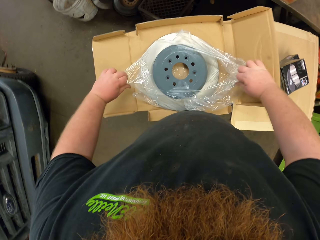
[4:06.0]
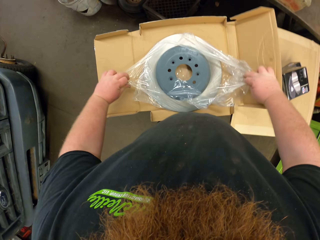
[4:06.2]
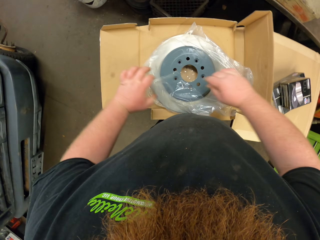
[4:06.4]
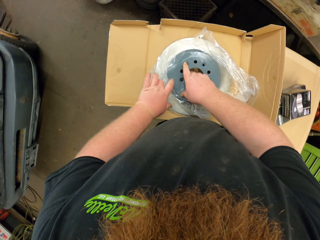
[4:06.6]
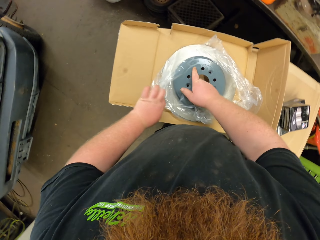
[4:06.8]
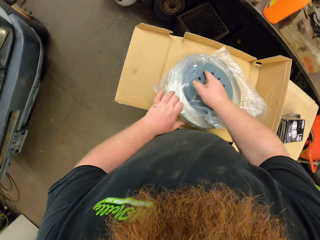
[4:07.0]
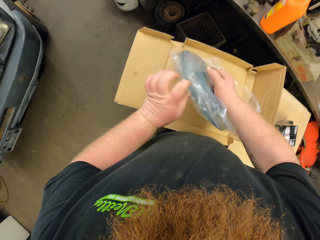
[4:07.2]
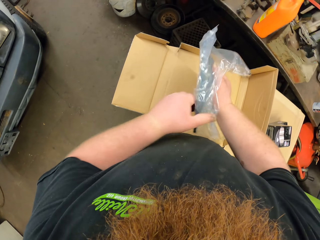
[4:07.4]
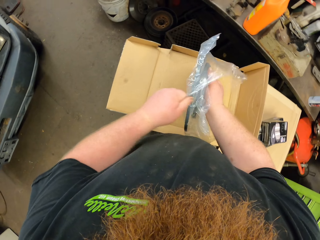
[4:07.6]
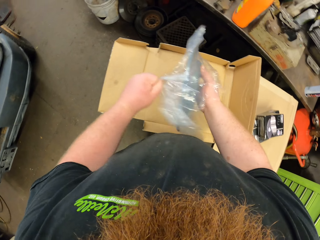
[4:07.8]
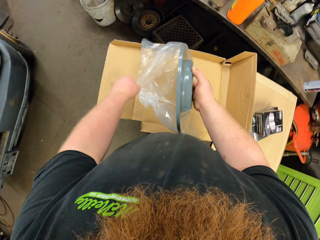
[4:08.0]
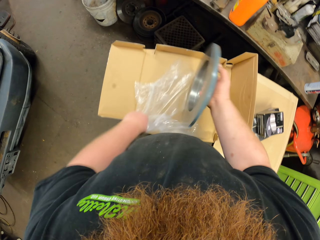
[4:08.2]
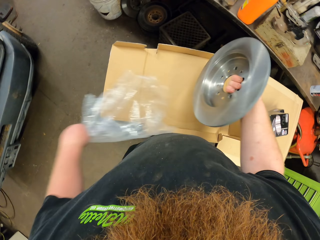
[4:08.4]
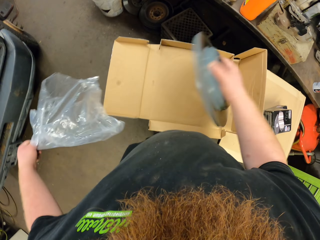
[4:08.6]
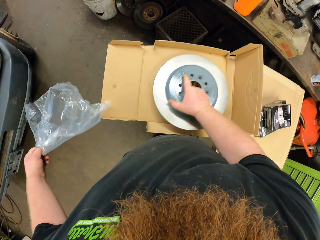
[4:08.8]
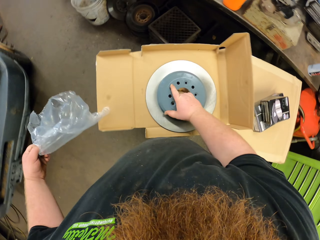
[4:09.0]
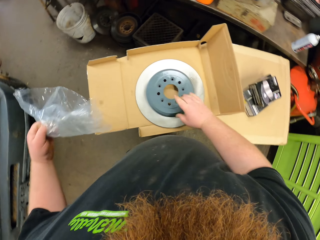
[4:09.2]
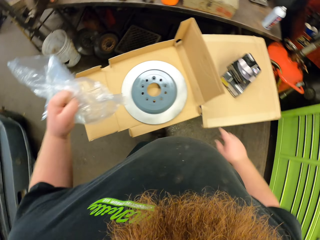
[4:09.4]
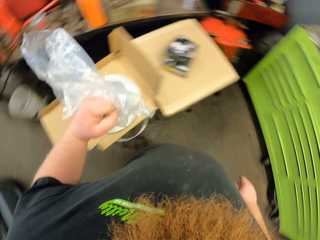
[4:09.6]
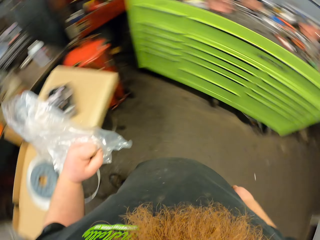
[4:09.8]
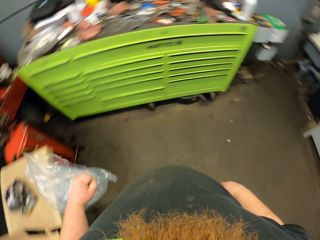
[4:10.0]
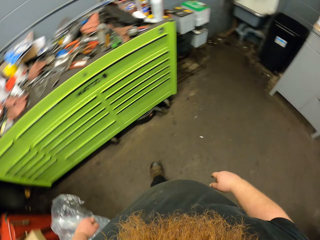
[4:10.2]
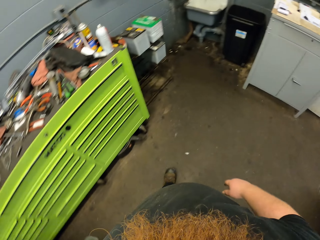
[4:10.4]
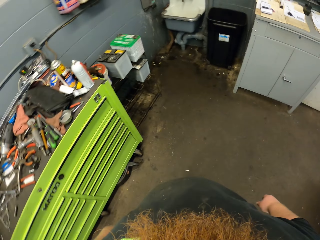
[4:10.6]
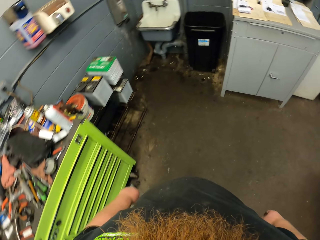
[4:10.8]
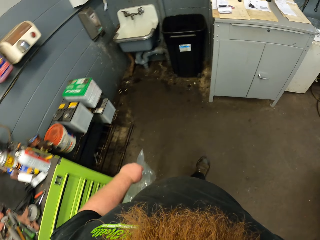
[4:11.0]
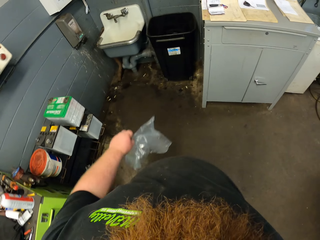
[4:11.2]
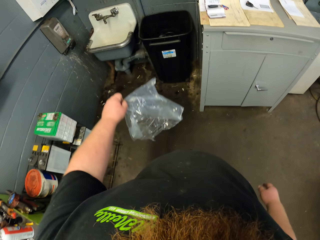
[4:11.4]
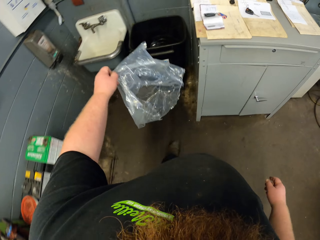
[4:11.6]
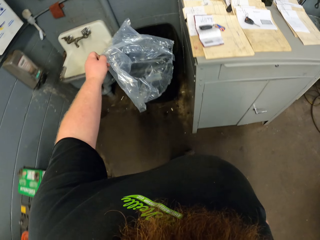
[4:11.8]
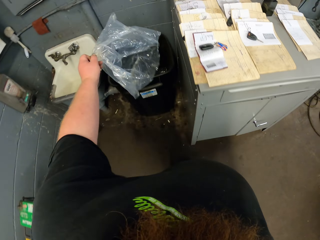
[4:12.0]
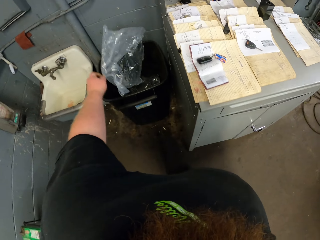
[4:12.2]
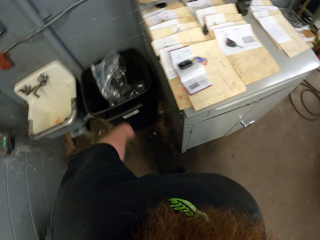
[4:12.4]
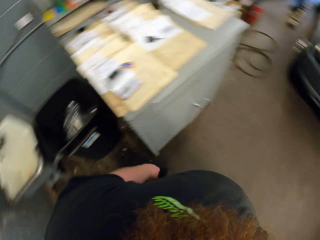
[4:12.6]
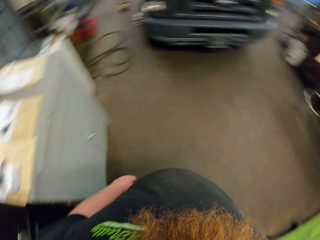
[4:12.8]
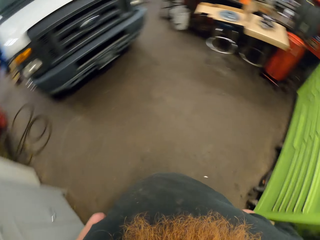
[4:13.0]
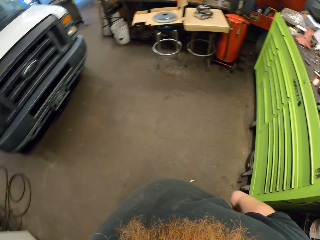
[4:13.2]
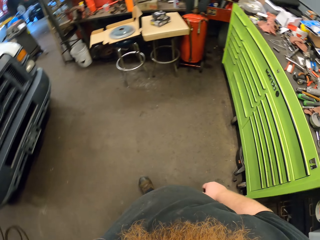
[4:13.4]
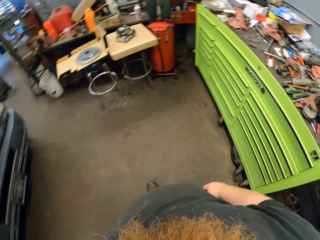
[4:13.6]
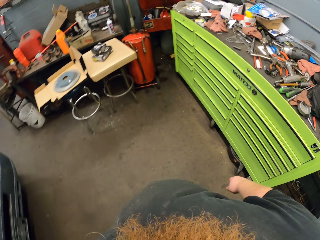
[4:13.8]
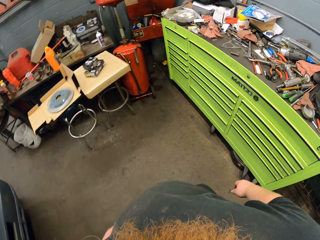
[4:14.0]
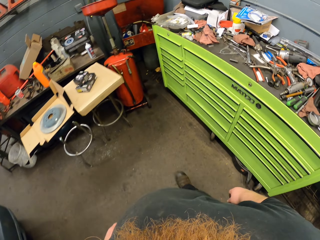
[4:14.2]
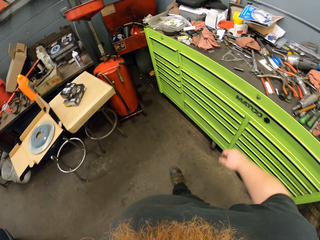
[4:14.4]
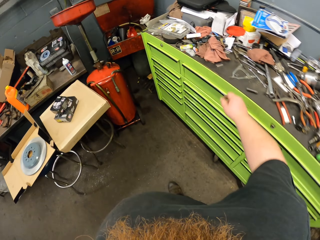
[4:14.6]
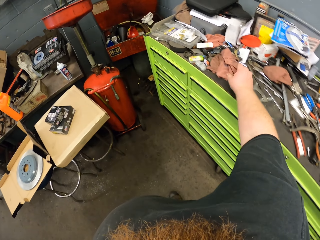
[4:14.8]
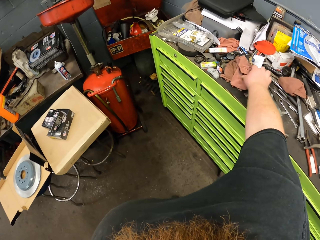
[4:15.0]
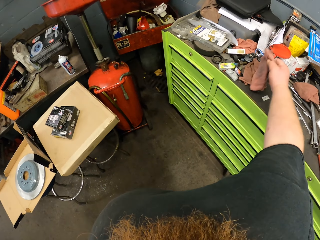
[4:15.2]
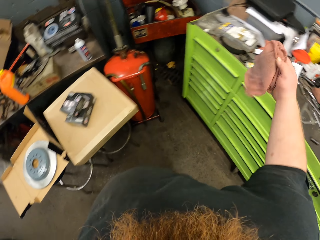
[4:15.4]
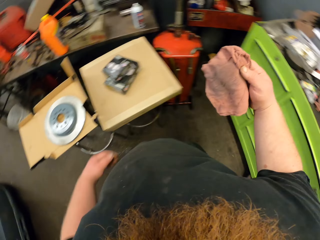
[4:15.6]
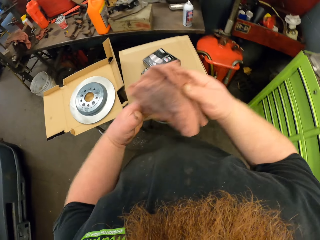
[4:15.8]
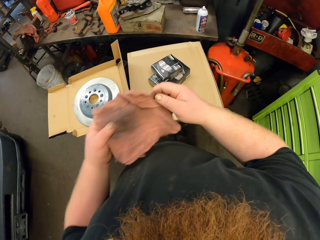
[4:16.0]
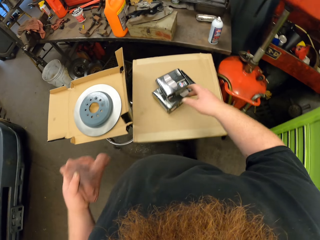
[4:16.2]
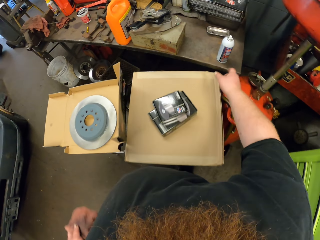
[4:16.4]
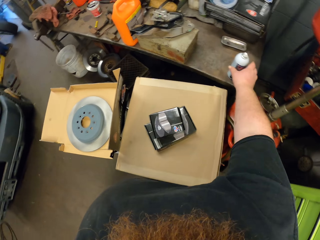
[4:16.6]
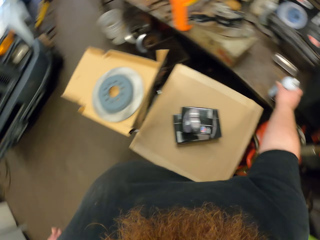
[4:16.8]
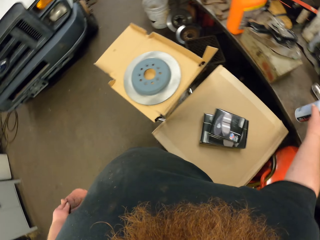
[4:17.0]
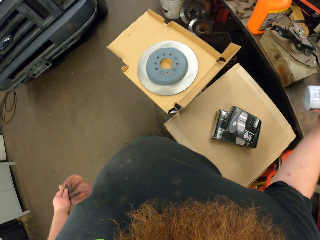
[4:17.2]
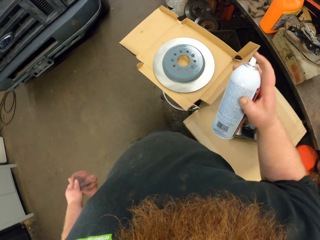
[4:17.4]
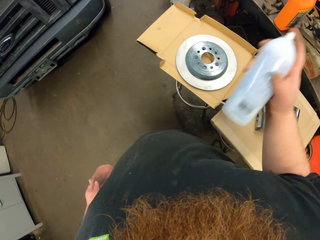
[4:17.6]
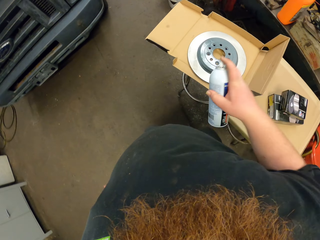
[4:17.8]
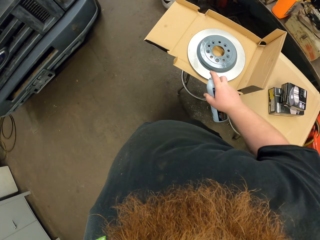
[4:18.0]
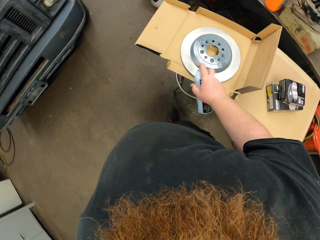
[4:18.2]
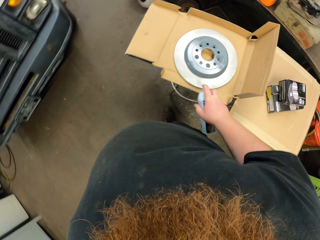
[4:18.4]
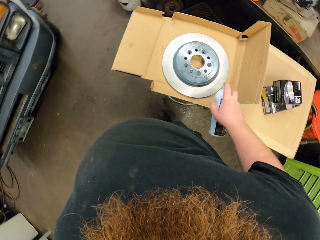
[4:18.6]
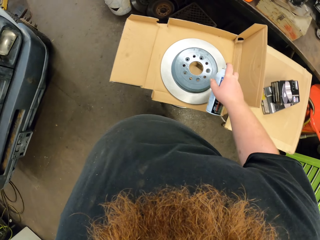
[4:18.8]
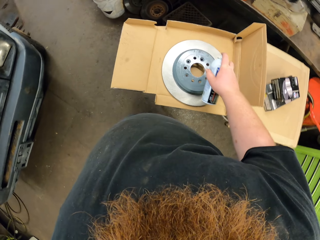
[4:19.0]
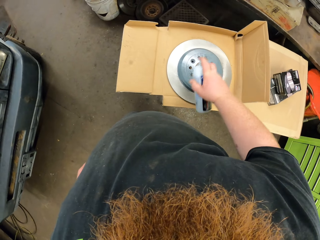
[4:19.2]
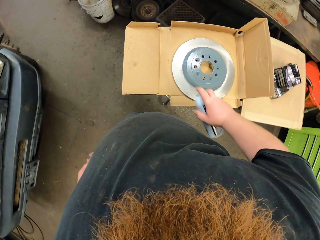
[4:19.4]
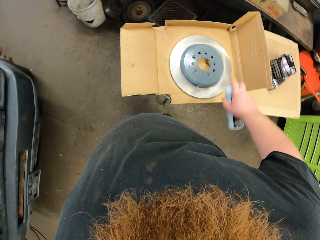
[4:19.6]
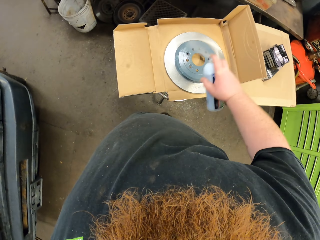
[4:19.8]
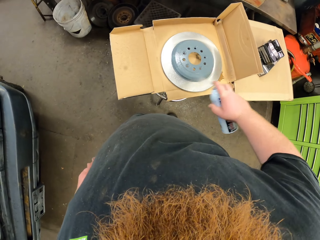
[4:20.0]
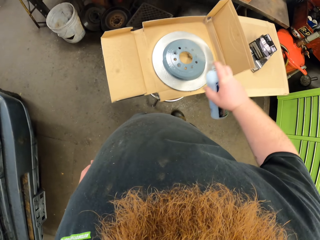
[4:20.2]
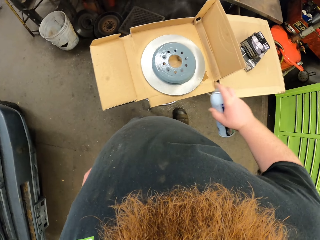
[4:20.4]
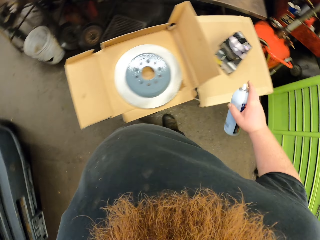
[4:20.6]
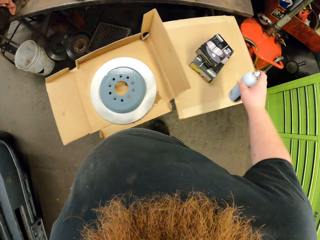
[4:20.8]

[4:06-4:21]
The camera wearer removes the car quest platinum or rotor from the plastic bag. He puts the rotor on the carton. He walks. He throws the plastic bag into the litter bin. He walks. He picks a hand towel with his right hand. He picks a spray, shakes the spray and sprays the car quest platinum.

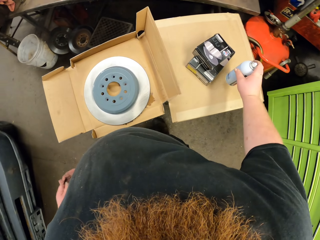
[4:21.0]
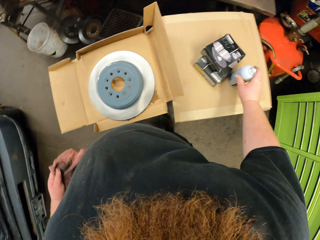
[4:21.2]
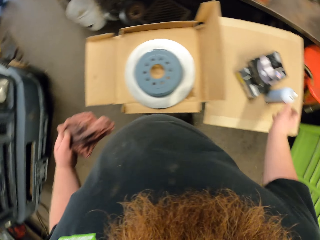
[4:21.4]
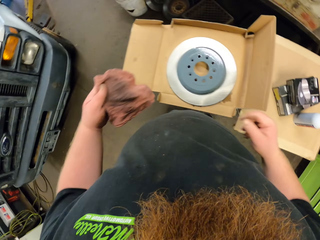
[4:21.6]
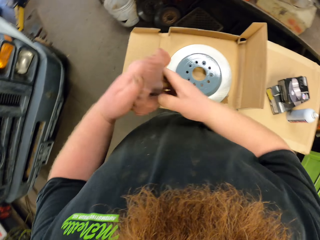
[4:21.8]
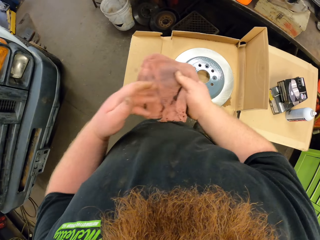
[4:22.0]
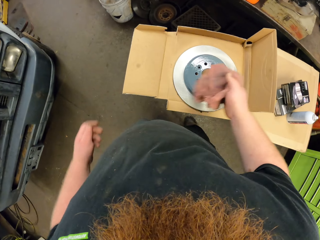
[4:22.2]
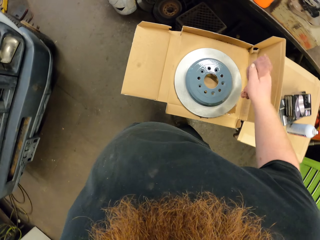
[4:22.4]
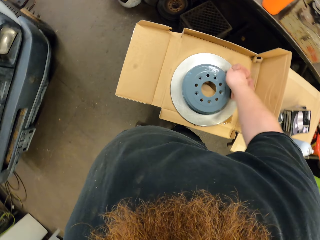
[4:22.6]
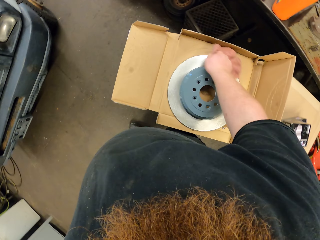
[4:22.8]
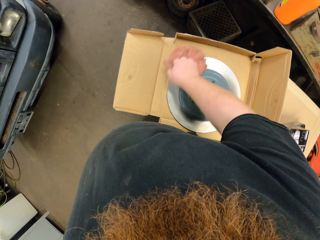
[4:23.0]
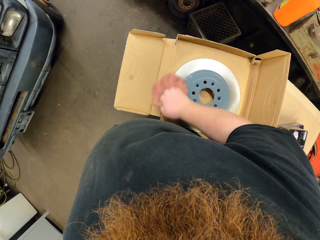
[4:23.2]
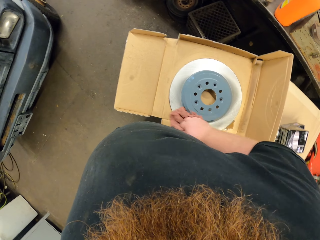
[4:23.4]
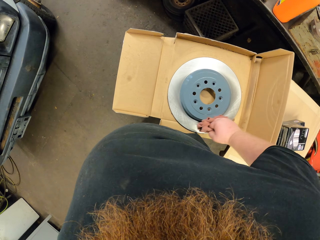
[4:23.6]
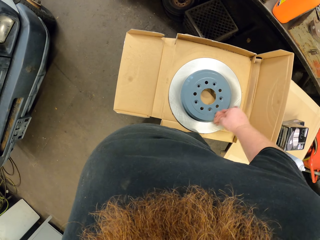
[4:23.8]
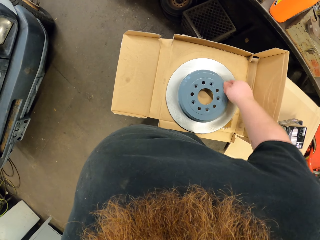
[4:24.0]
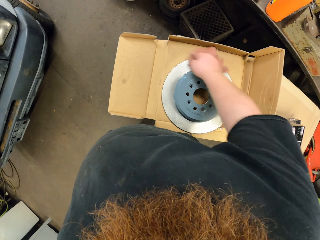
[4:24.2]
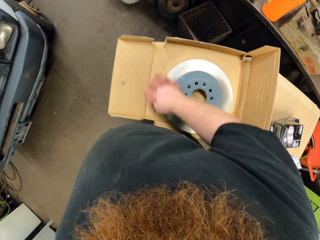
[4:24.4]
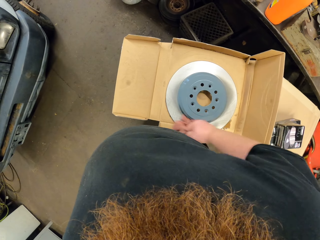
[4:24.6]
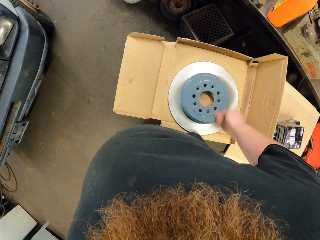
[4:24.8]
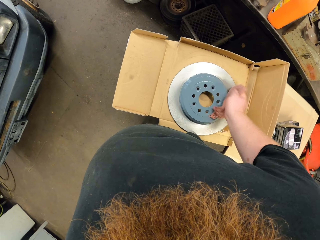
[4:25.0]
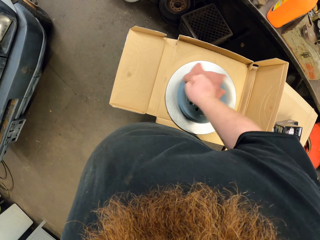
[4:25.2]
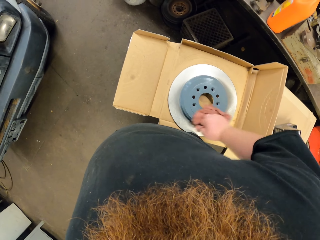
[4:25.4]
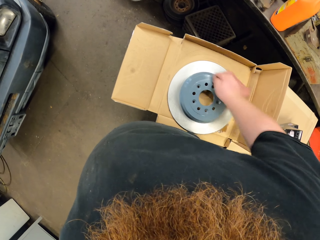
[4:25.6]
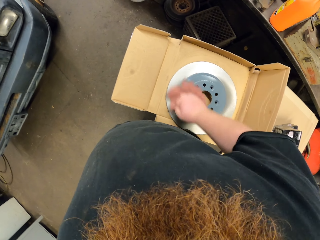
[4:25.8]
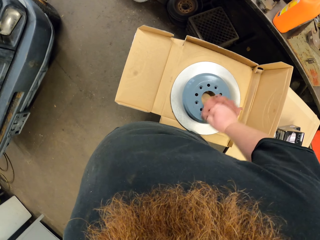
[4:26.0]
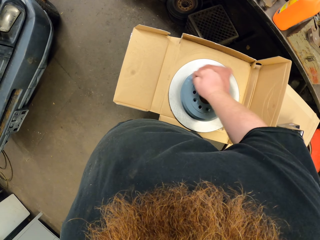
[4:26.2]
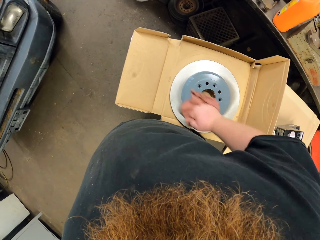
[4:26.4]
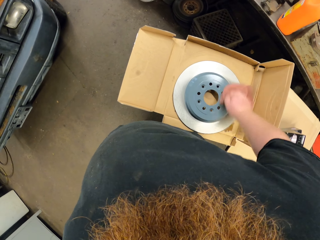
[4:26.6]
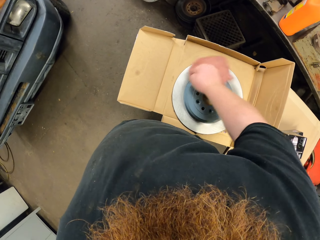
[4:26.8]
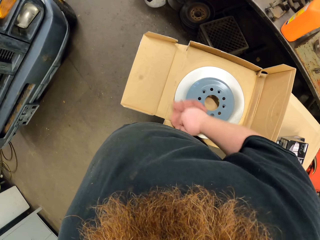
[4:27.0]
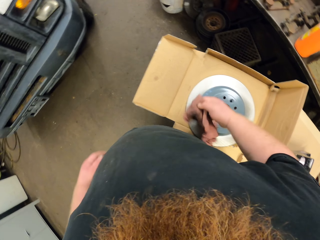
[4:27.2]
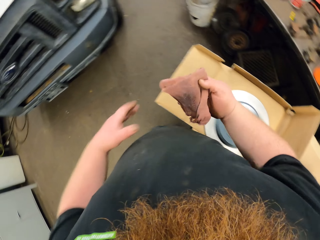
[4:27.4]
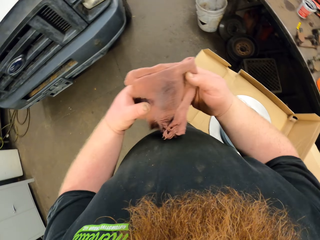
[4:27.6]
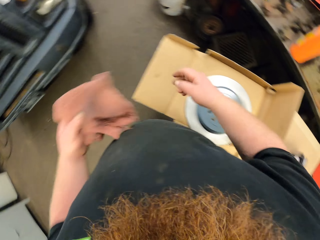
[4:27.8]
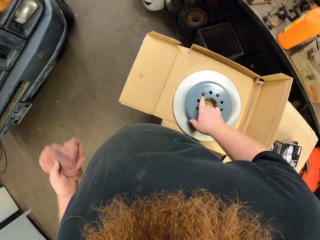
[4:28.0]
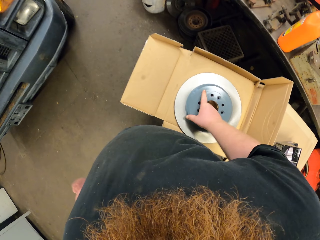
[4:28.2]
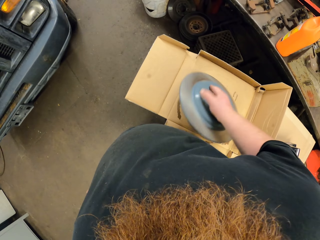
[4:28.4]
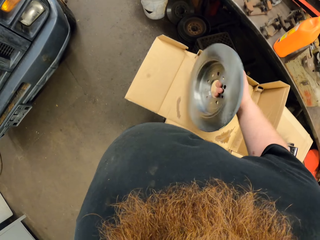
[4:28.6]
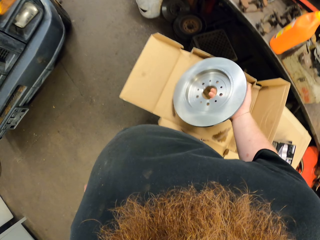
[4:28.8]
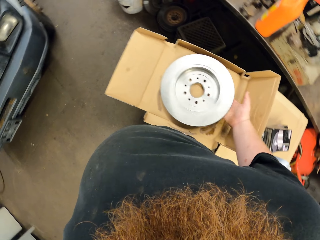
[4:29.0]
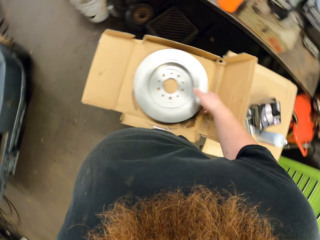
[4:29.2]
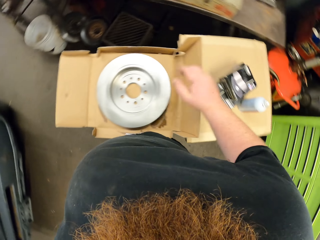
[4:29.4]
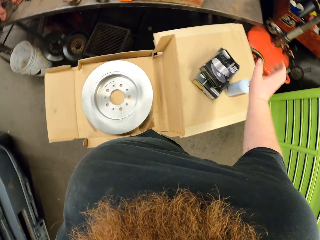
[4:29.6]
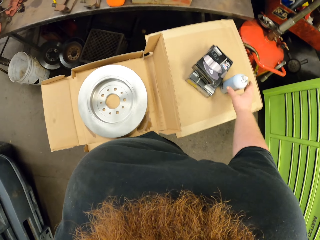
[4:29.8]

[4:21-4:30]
The camera wearer puts the spray on the seat. He puts the car quest platinum on the table. He puts a towel on the right hand. He wipes the car quest platinum with a hand towel. He puts the towel on the left hand. He turns the car quest platinum with his right hand.
